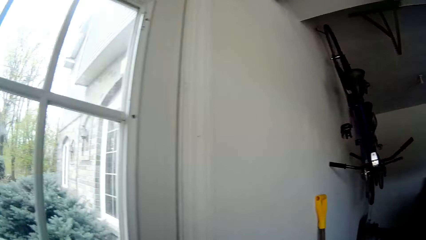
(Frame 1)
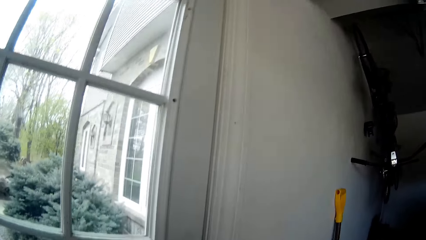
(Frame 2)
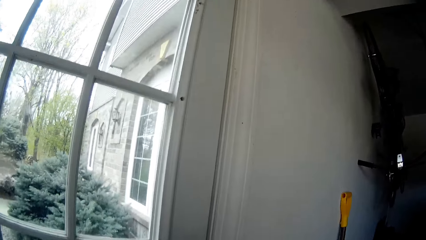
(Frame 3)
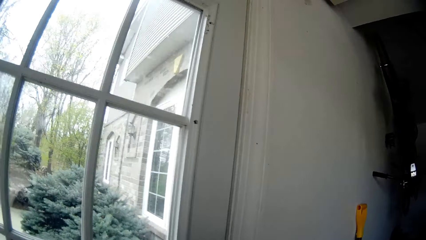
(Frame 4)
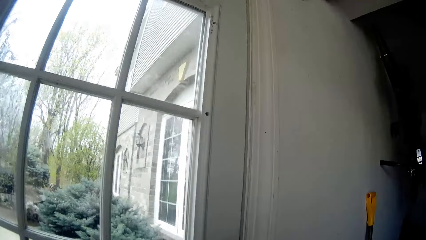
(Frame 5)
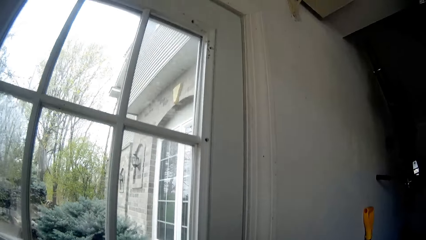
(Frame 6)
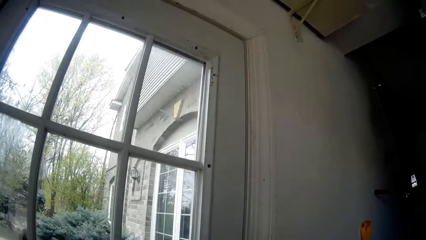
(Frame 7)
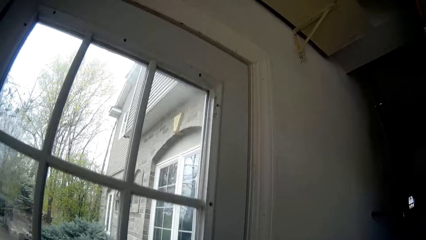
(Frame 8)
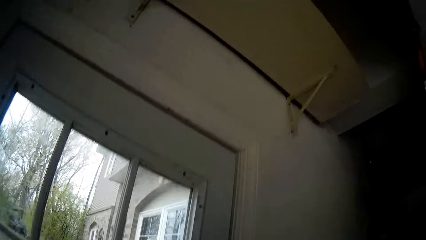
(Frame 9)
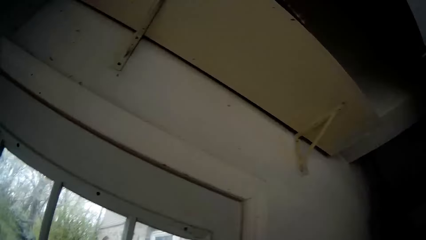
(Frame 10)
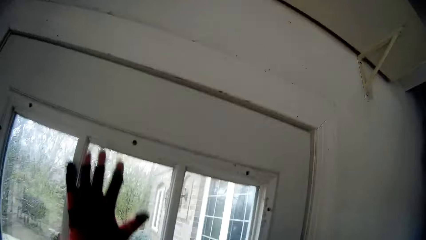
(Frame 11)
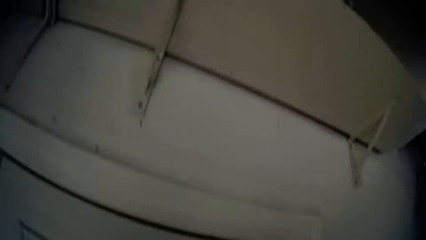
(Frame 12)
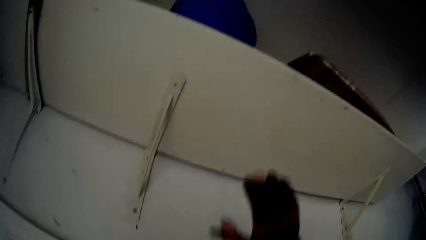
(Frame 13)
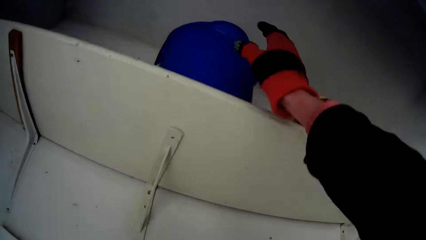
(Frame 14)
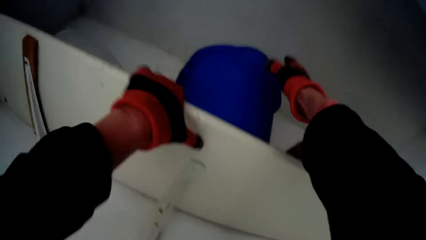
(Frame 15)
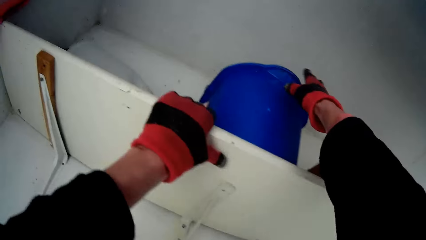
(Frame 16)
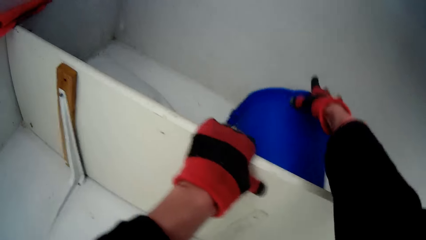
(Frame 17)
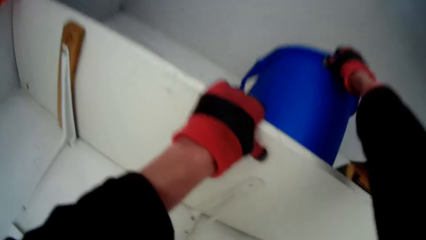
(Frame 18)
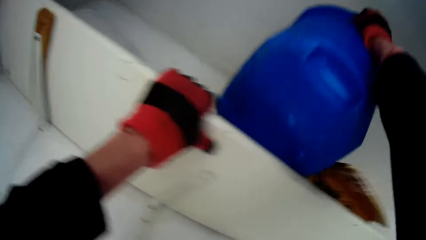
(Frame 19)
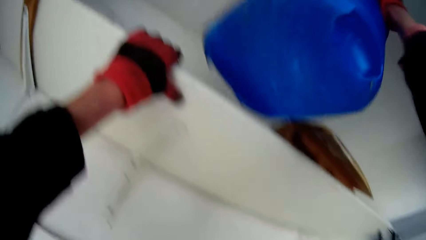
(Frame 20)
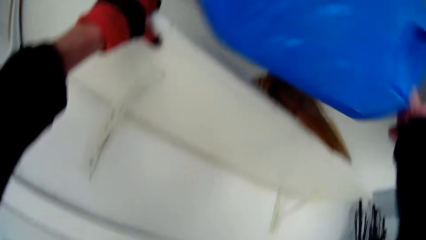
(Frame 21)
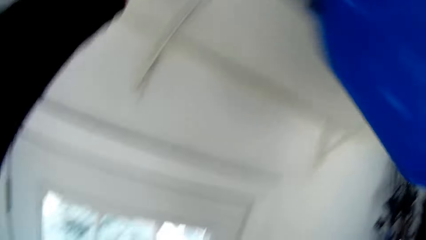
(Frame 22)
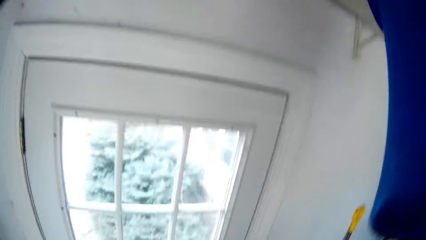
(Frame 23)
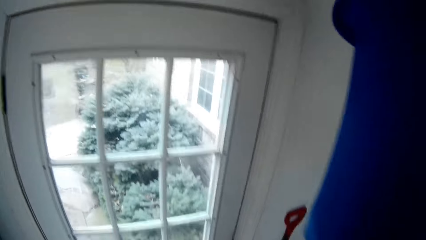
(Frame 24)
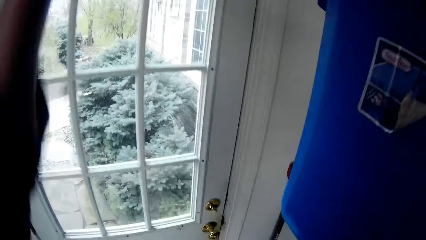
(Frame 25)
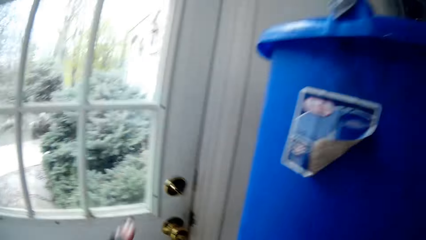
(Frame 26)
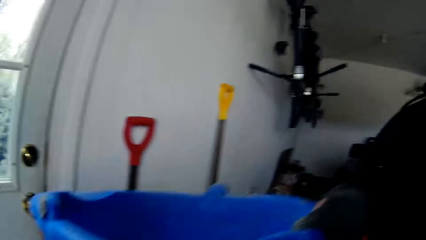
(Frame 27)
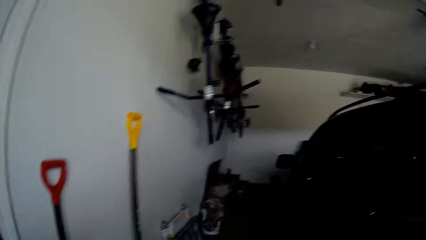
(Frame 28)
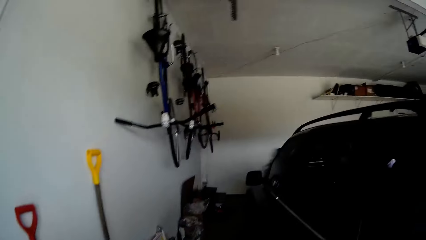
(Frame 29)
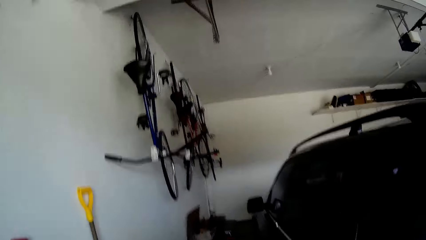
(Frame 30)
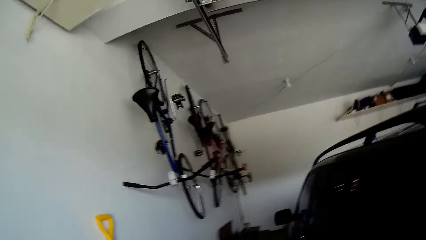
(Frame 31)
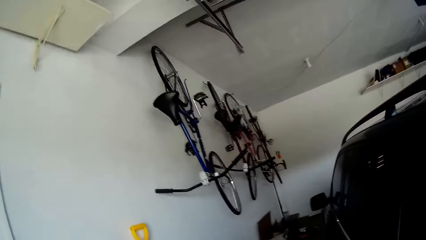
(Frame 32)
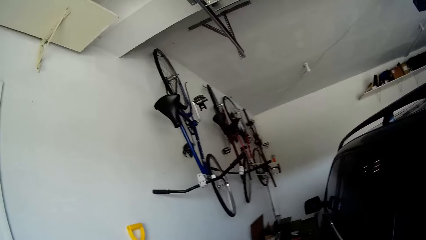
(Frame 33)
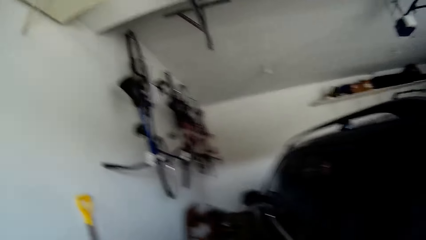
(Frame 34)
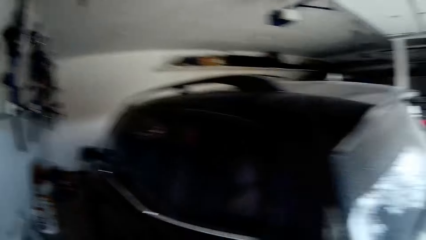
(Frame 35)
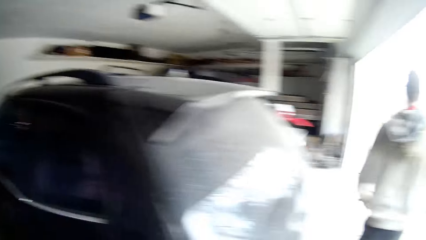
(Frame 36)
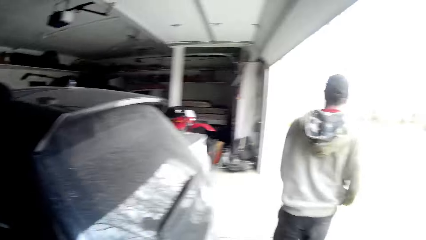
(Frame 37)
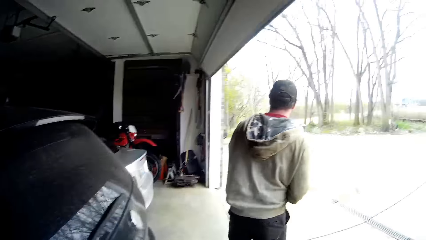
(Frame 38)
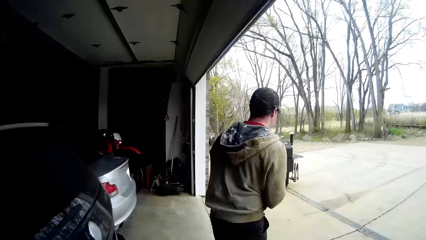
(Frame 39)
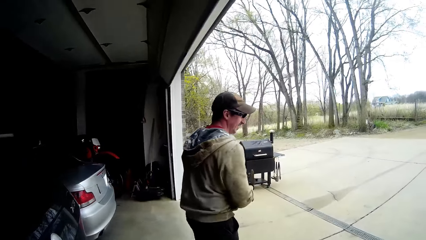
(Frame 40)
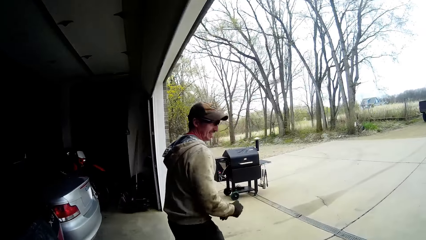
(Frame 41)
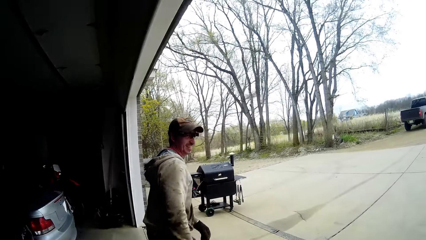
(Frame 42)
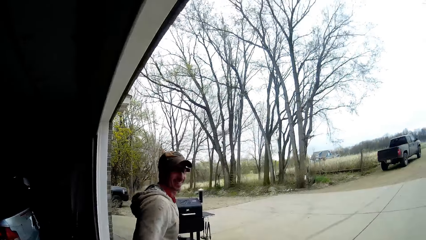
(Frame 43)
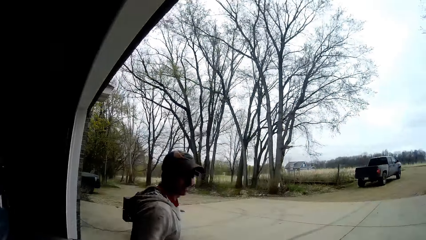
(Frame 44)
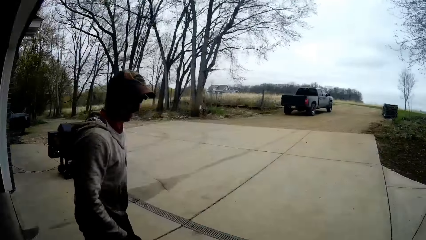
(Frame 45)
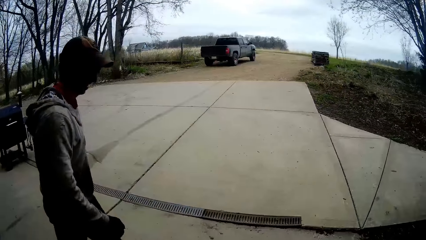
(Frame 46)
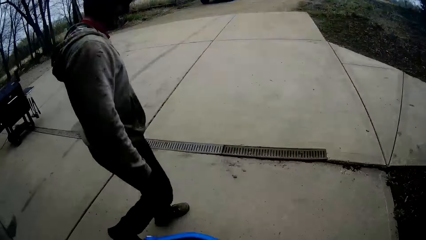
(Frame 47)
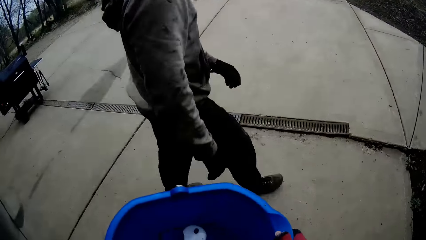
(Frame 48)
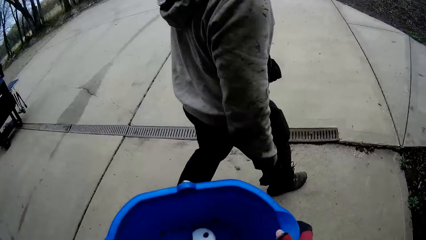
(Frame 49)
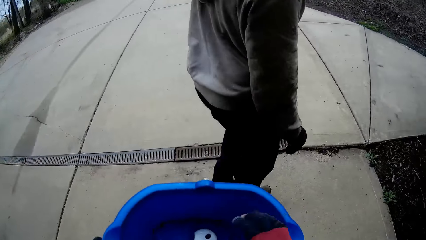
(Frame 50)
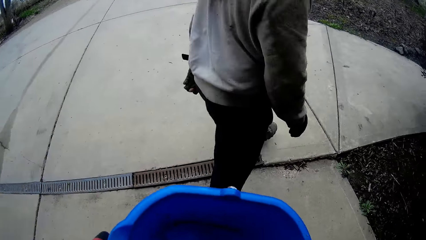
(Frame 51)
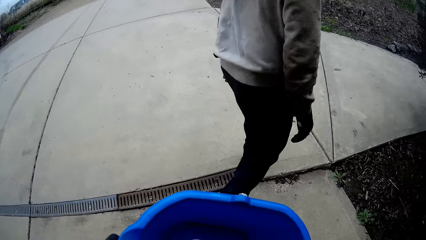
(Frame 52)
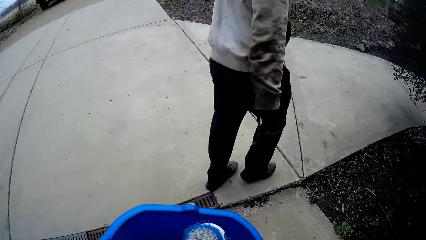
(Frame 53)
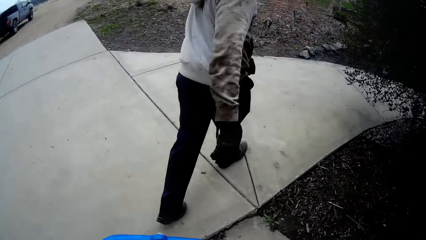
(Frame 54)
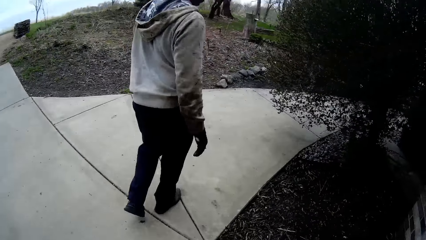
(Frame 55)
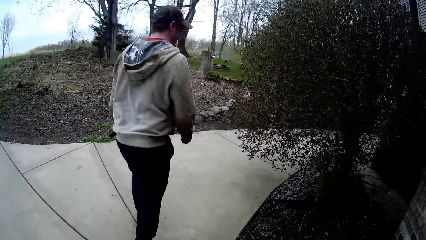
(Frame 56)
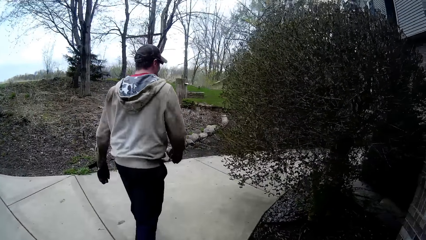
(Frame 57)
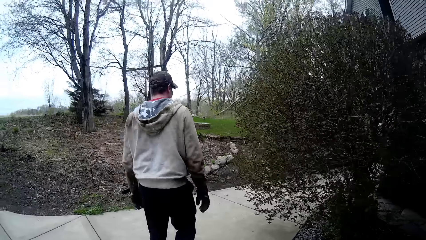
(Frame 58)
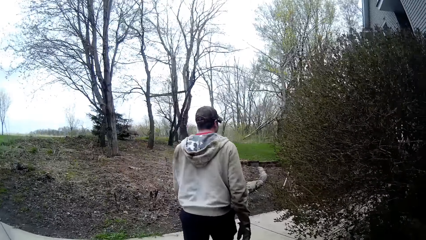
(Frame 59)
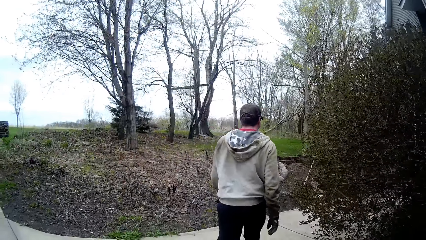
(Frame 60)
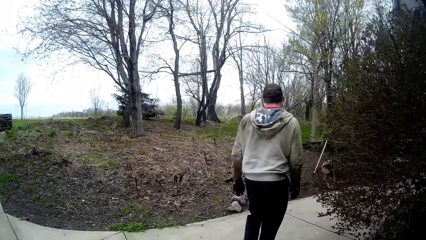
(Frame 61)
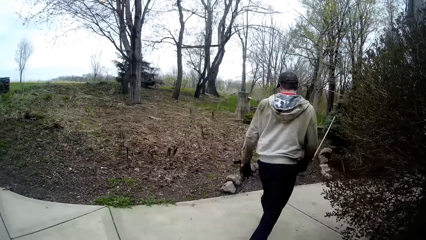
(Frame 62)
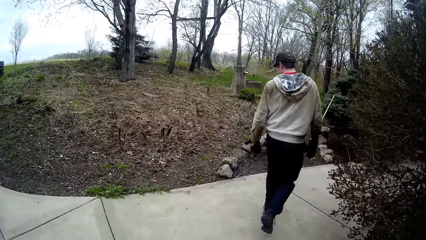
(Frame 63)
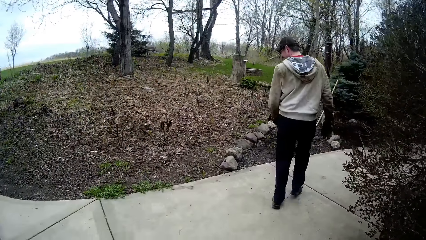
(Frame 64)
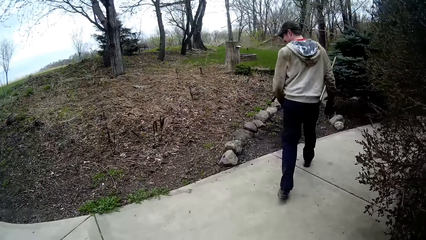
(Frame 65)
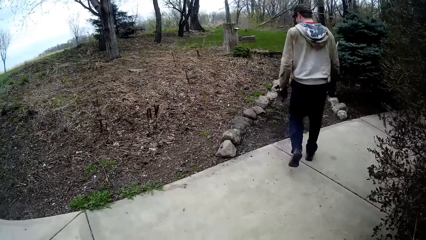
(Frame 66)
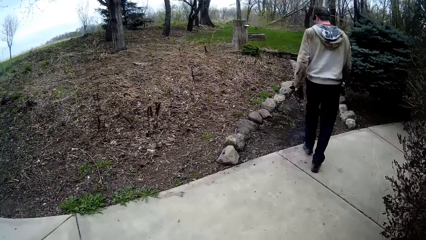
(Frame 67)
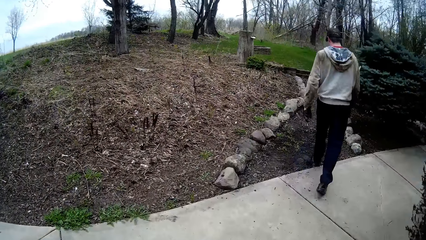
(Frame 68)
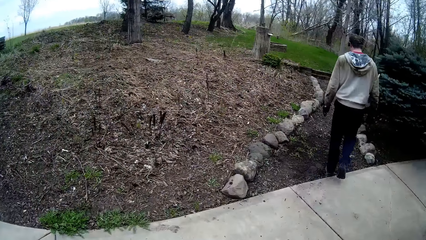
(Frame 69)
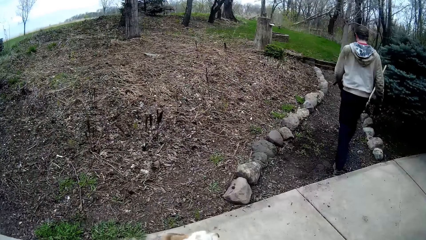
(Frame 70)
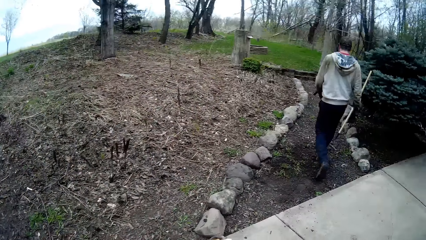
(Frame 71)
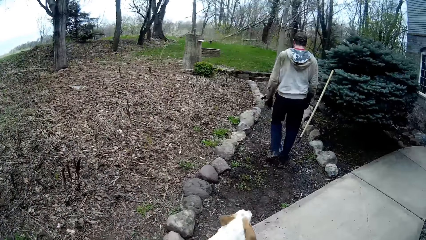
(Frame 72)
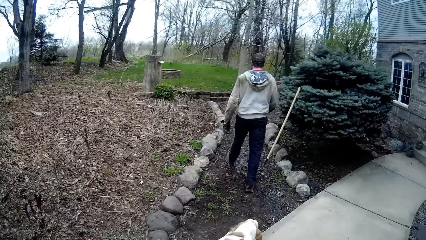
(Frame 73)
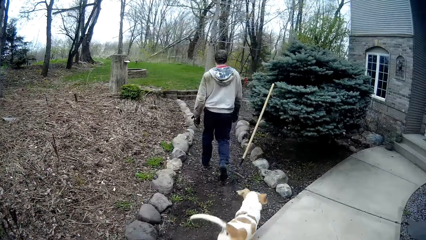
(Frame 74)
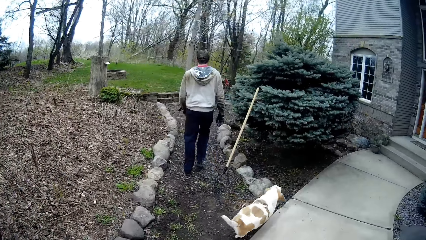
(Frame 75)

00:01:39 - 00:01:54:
The camera wearer reaches for the shelf with her hands. She picks up a bucket from the shelf on the ceiling with her right hand. She holds the shelf with her left hand. A man walks down the pathway from the garage. The camera wearer walks down the pathway from the garage. She holds the bucket with her left hand and picks up a brush from the bucket with her right hand.
